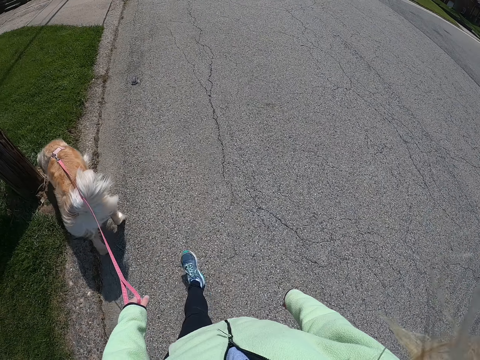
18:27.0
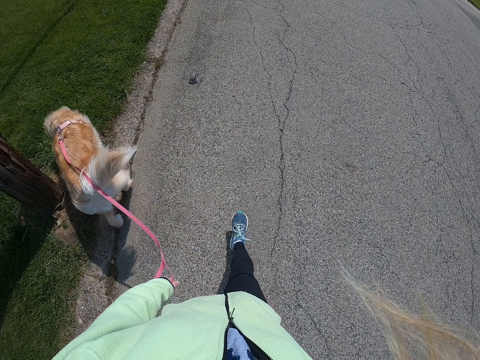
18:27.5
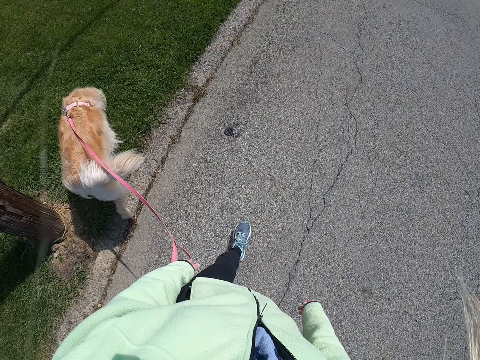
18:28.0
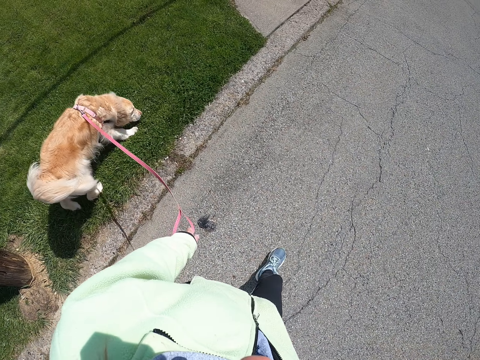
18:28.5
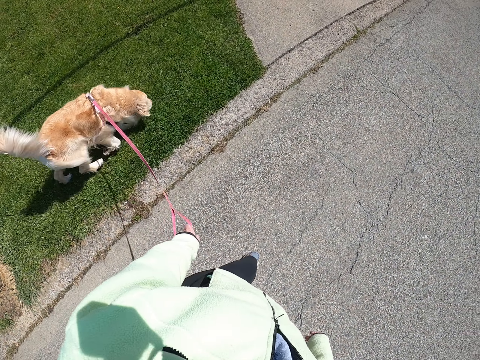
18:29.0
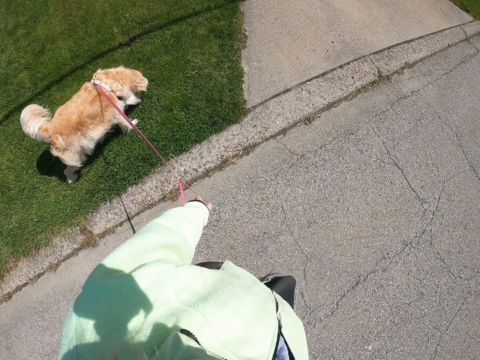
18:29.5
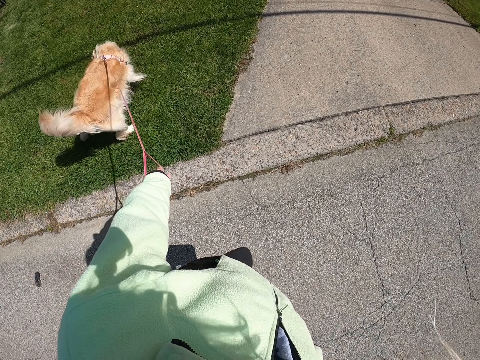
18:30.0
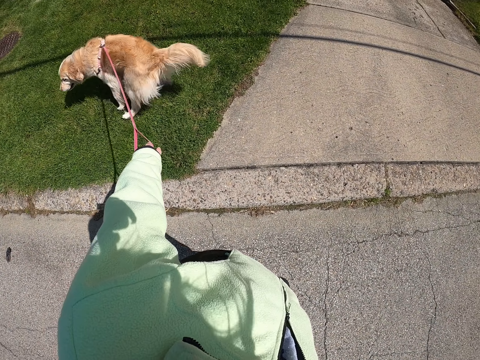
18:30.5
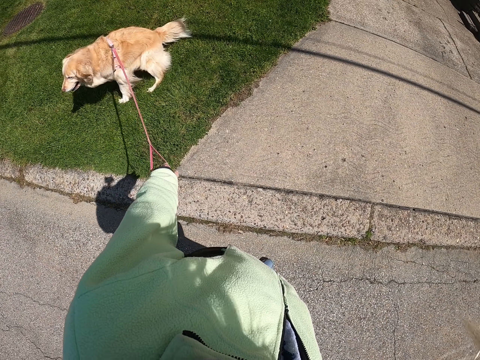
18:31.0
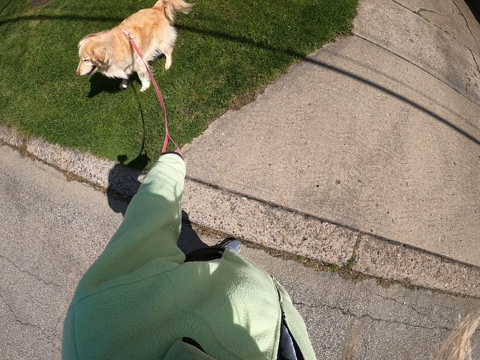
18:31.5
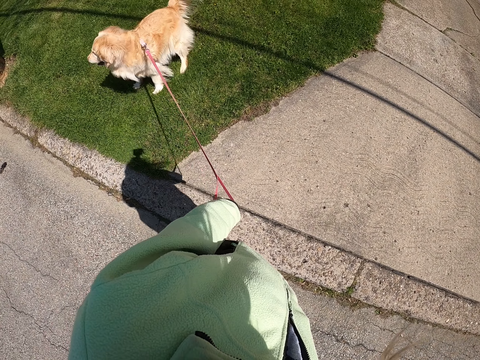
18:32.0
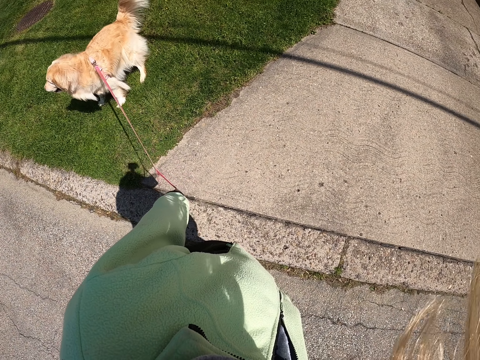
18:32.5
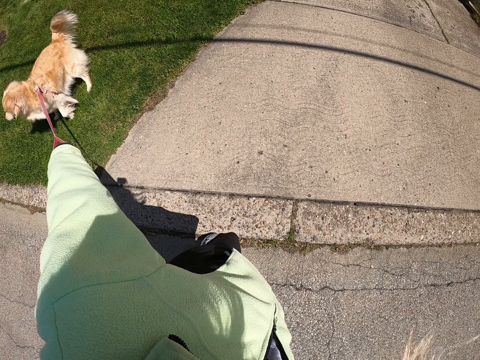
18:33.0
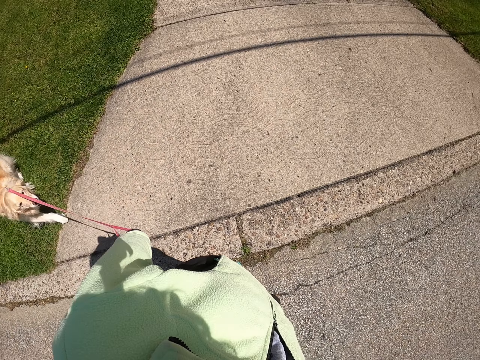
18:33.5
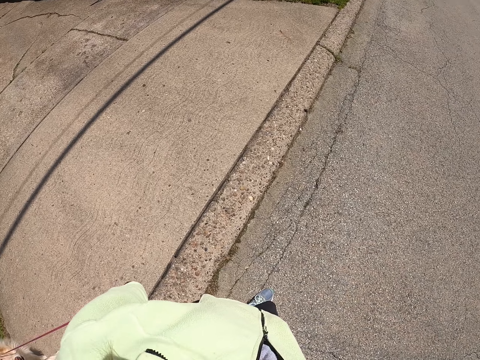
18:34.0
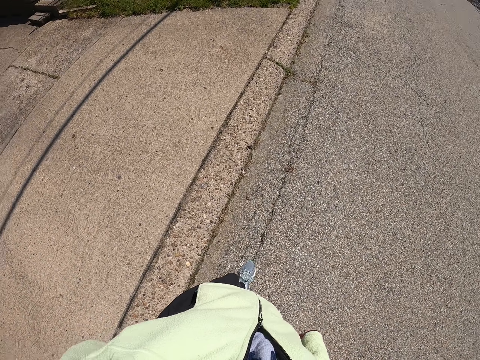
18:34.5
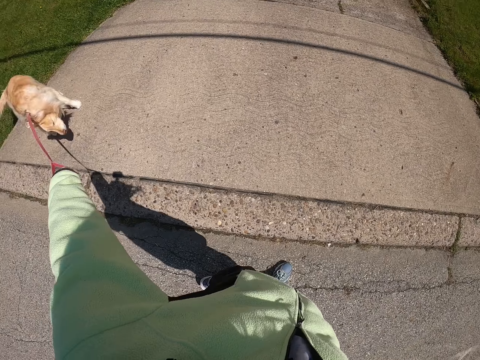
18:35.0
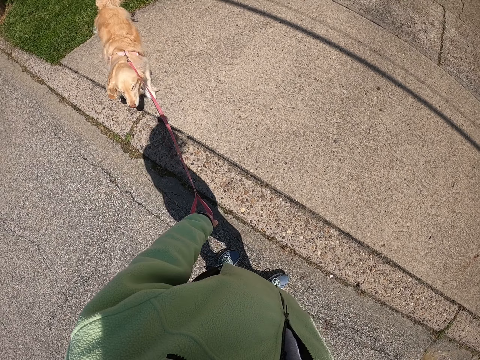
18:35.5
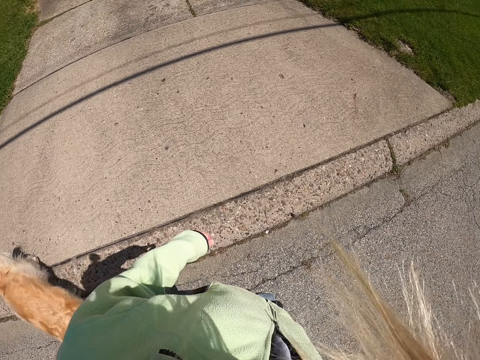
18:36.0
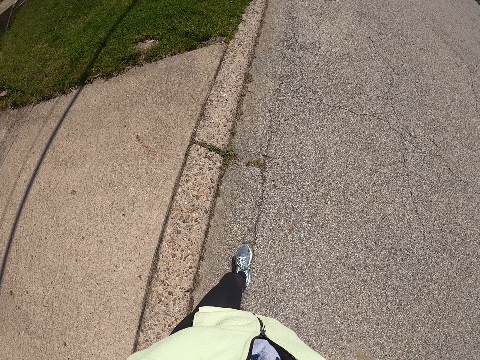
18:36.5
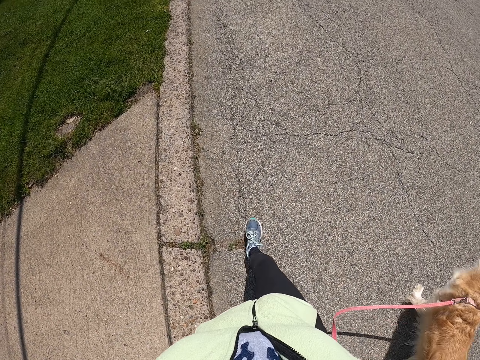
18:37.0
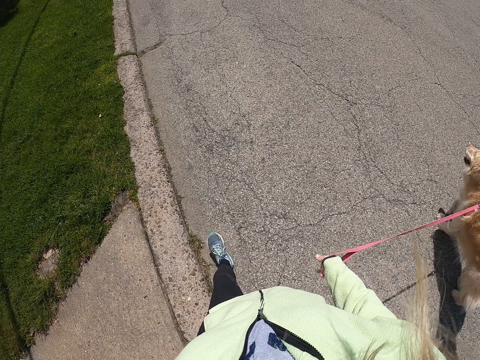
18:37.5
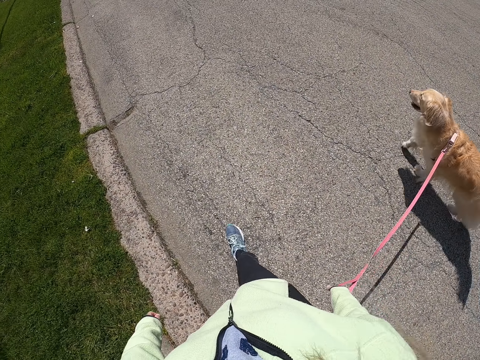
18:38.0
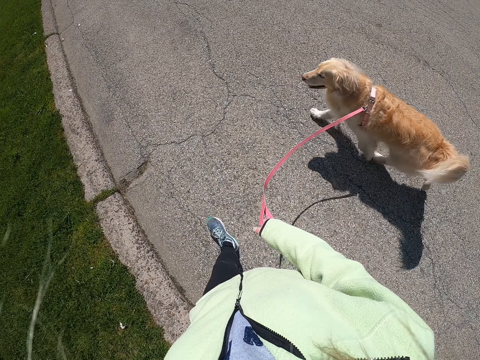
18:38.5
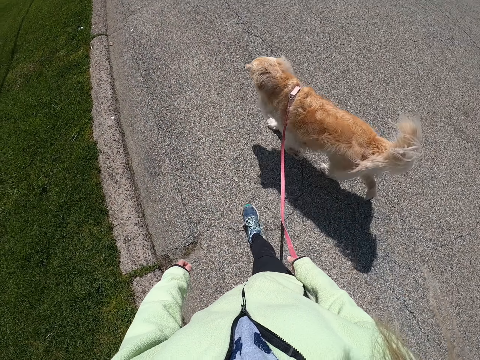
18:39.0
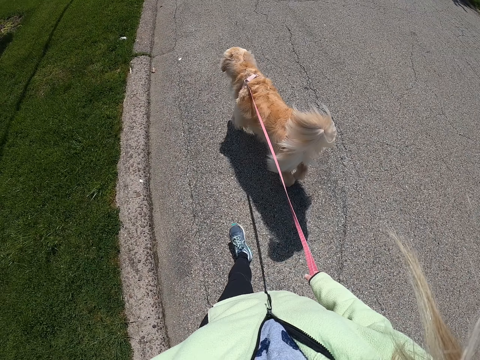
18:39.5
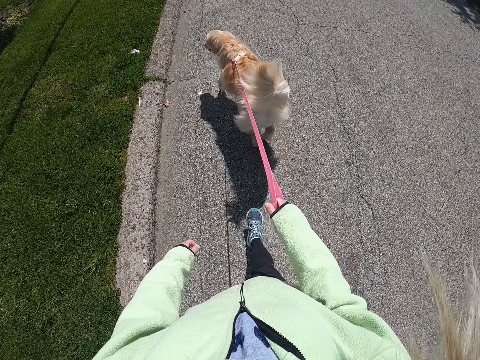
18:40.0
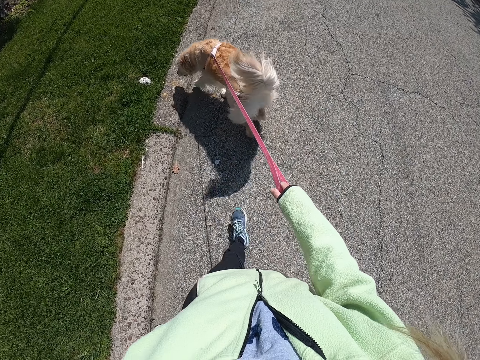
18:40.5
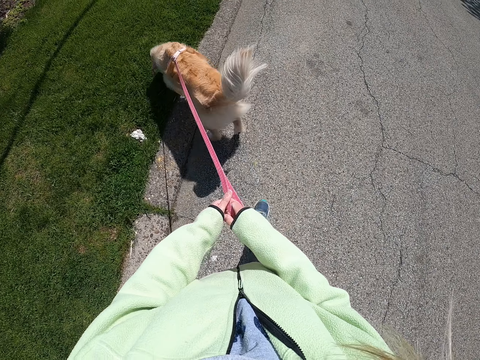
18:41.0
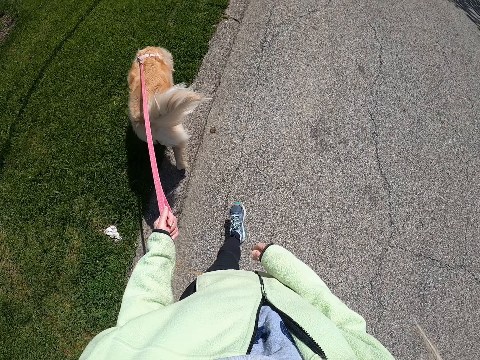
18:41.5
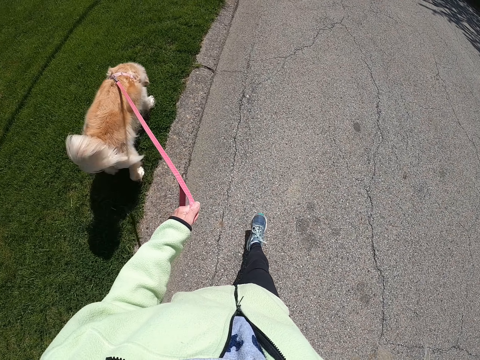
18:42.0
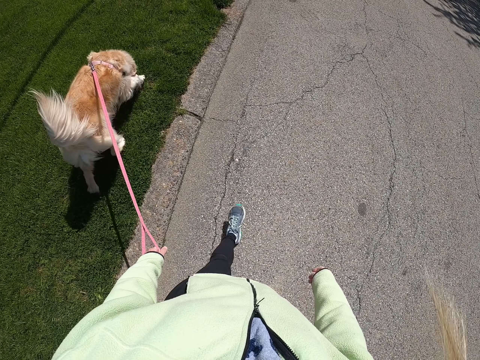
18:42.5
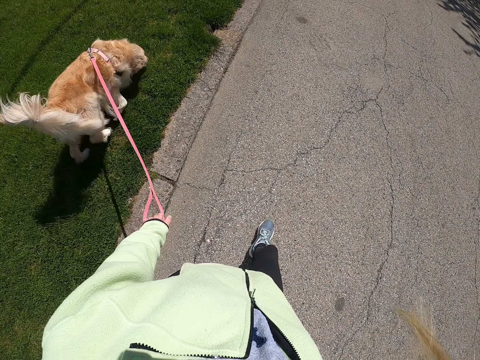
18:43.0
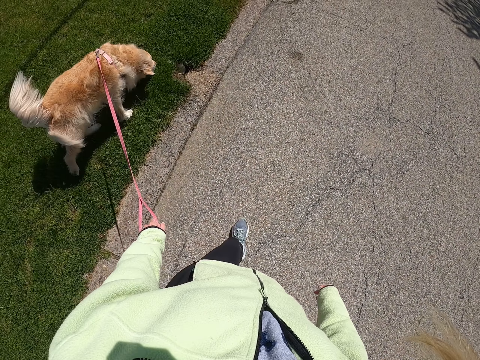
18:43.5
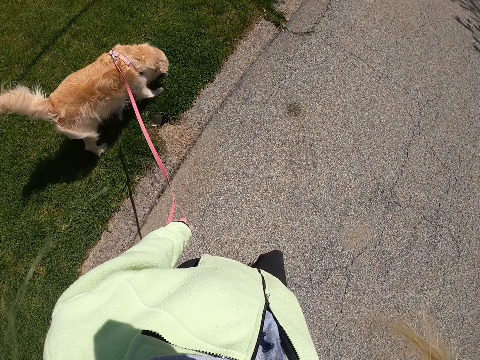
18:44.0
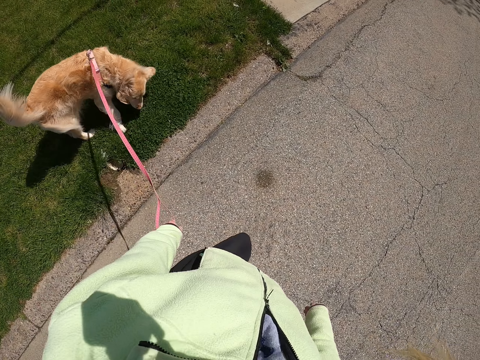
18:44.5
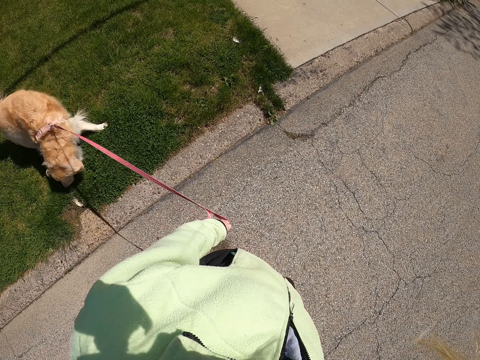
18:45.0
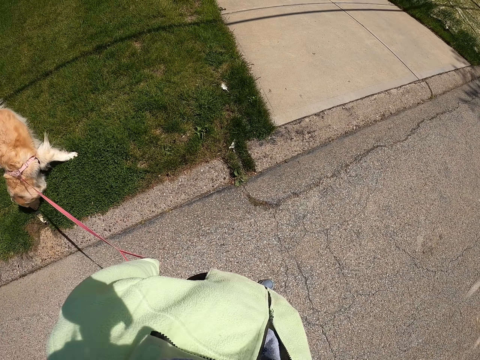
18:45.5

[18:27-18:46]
The camera wearer looks around. They step forward. They move the hand. They walk with the dog on the road. They pass the rope to the left hand. They walk with the dog on the road.

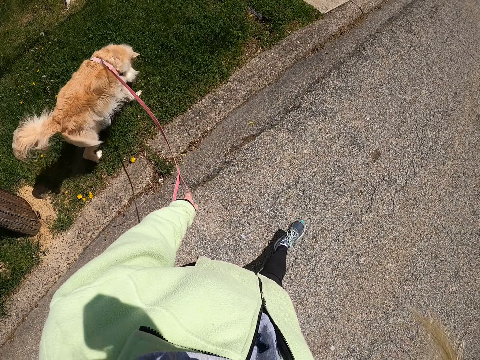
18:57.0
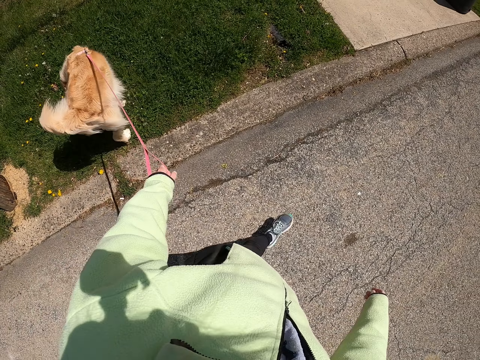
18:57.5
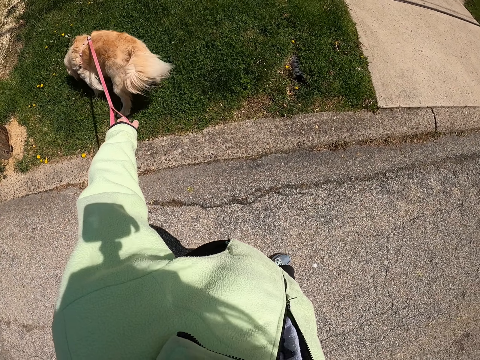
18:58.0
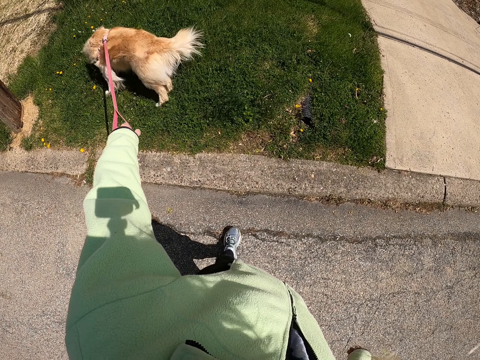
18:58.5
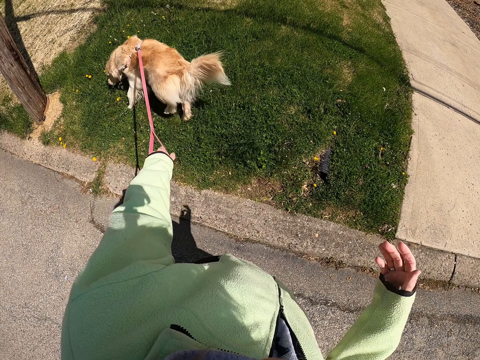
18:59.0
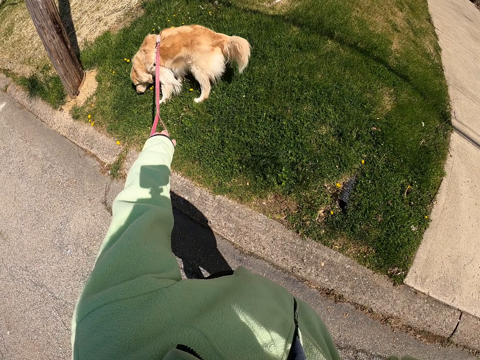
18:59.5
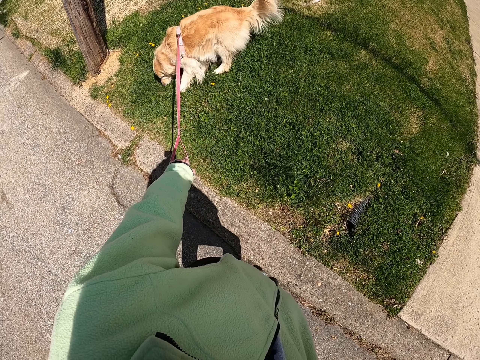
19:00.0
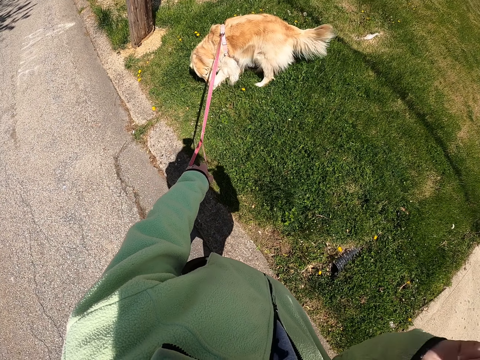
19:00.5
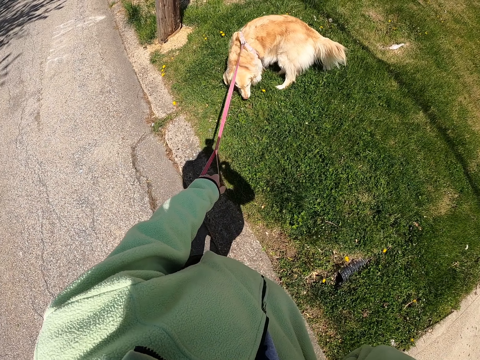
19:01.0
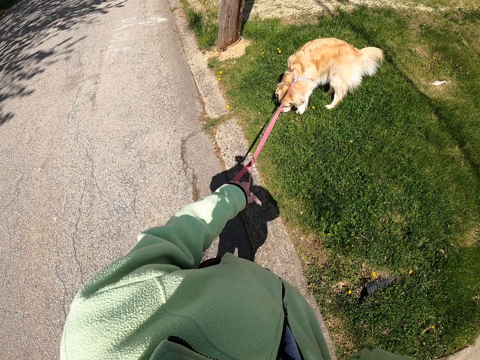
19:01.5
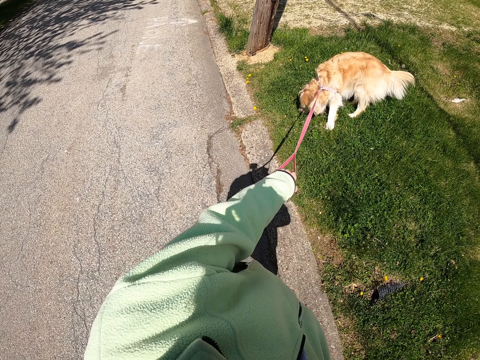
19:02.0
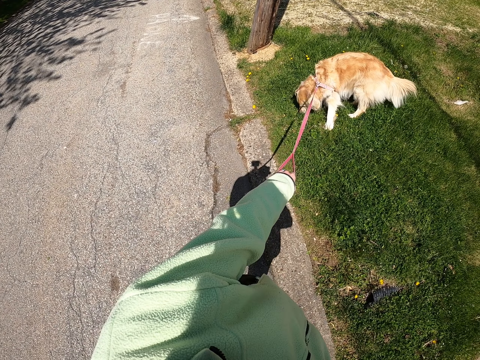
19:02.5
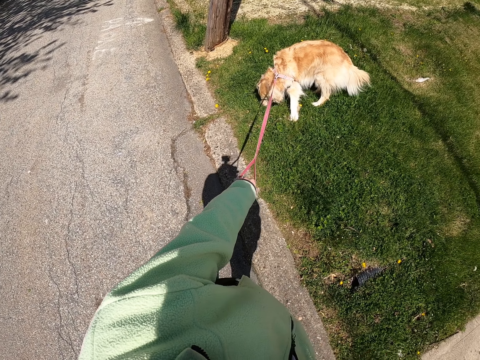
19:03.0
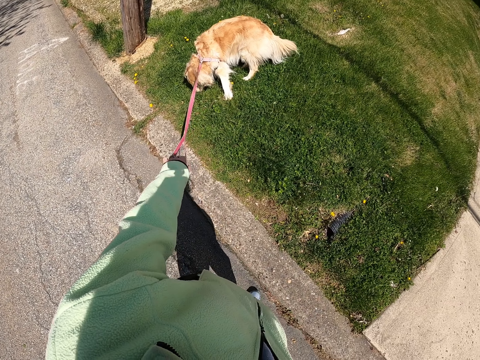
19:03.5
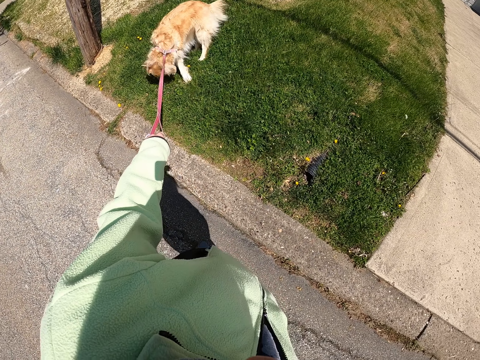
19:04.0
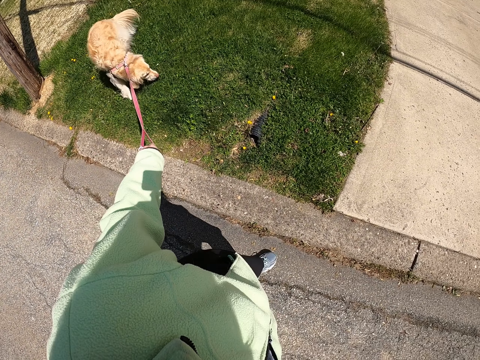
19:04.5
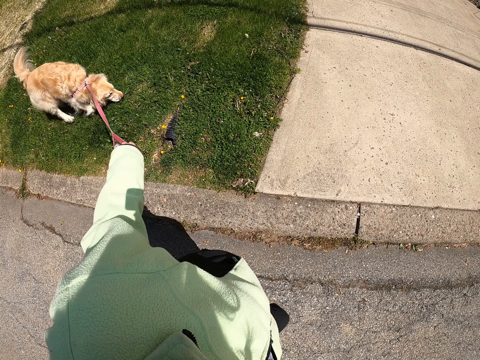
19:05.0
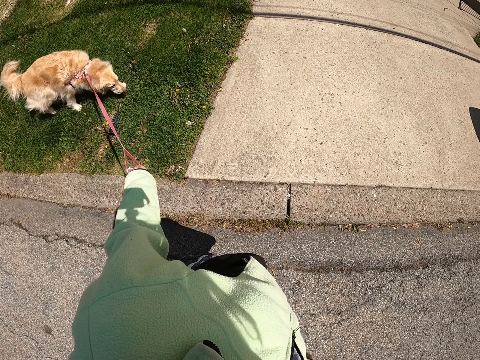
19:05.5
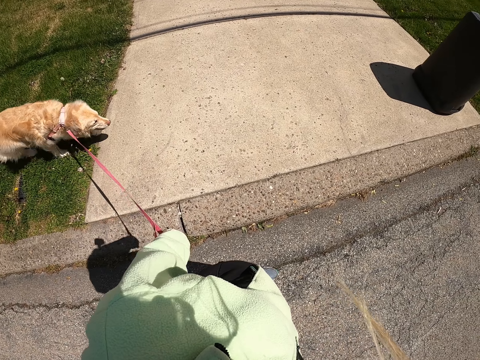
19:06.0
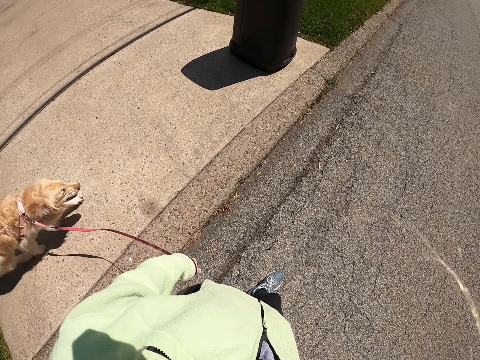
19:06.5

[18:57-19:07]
The camera wearer moves the hand. They hold the dog rope beside a road. They look around. They walk with the dog on the road.
